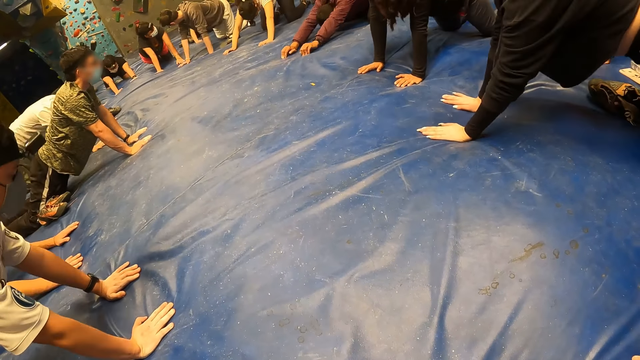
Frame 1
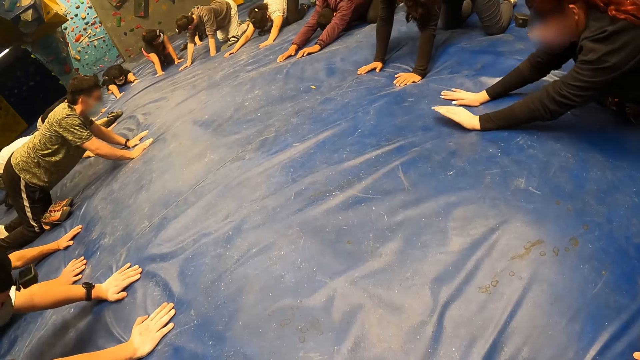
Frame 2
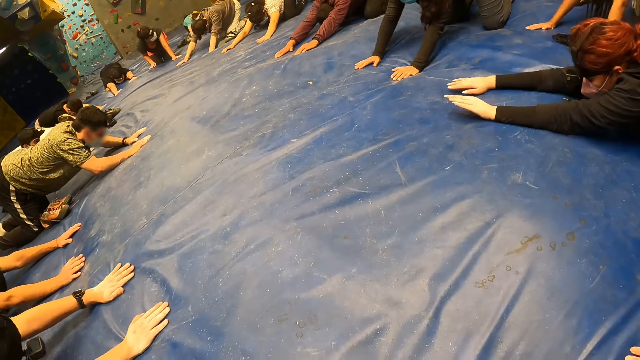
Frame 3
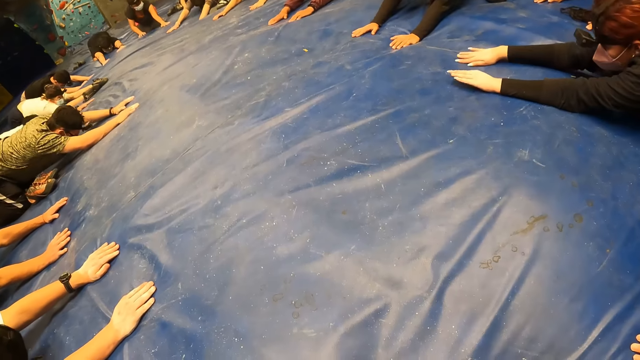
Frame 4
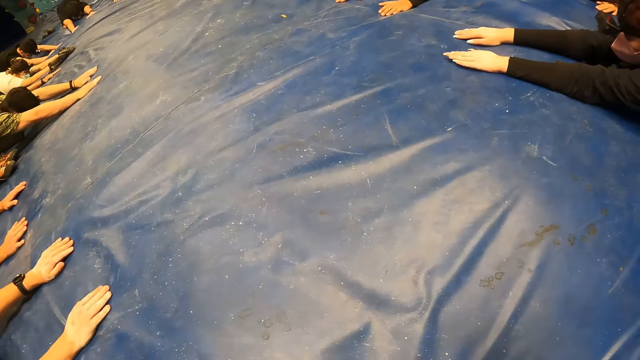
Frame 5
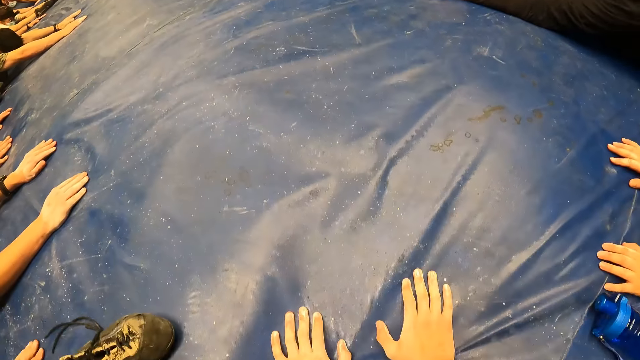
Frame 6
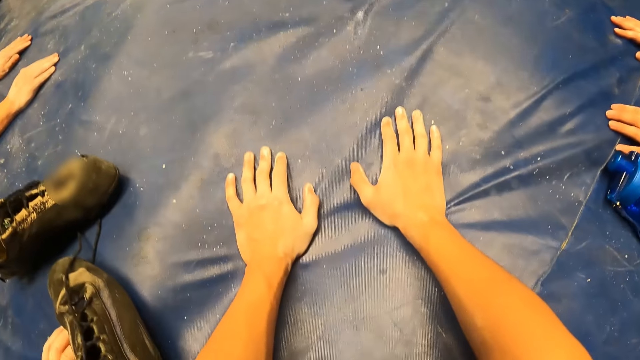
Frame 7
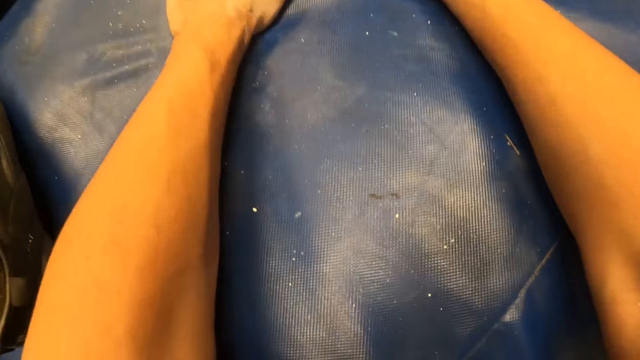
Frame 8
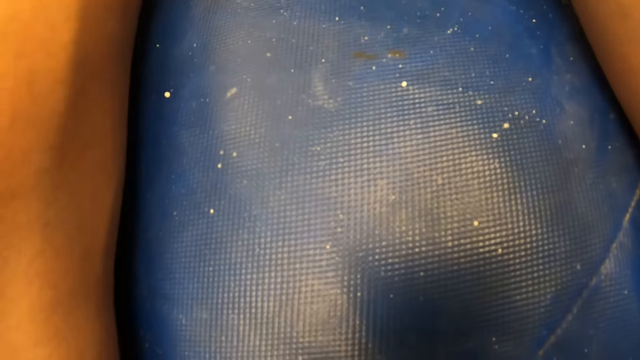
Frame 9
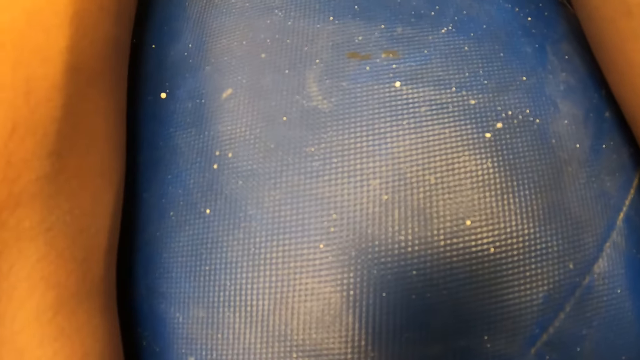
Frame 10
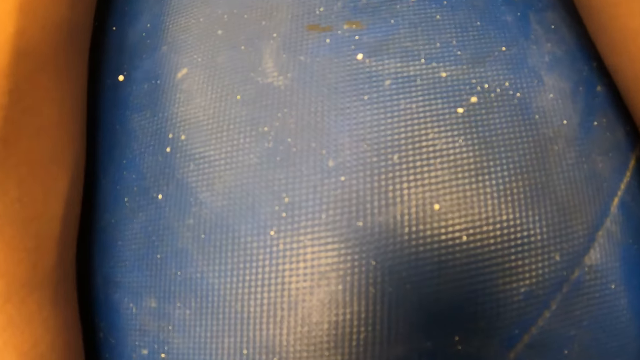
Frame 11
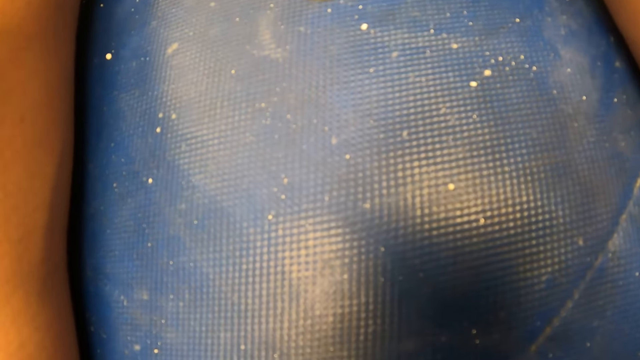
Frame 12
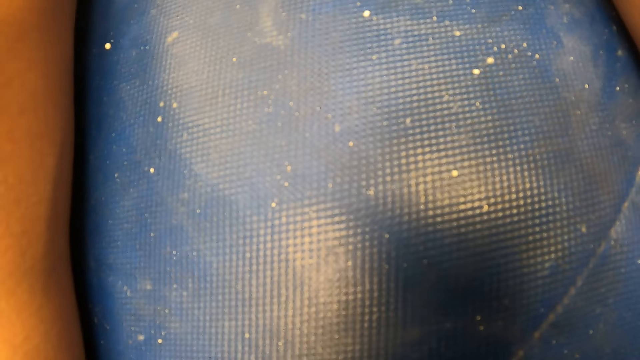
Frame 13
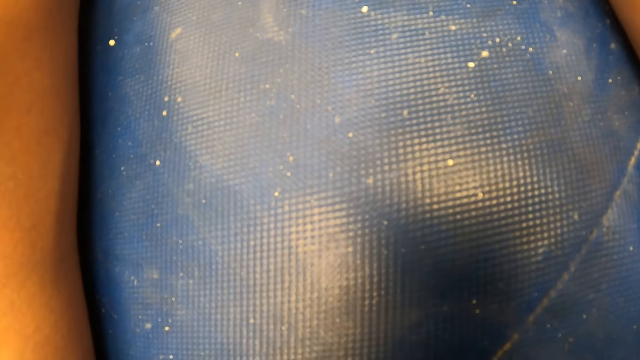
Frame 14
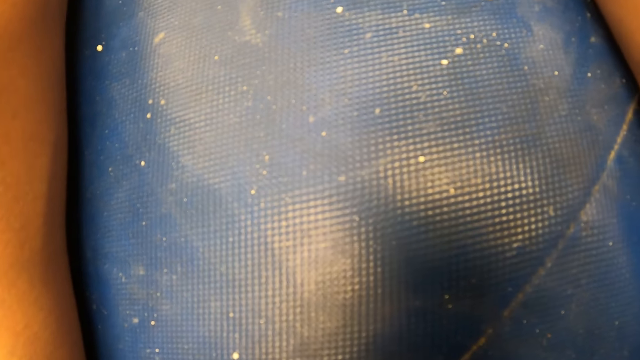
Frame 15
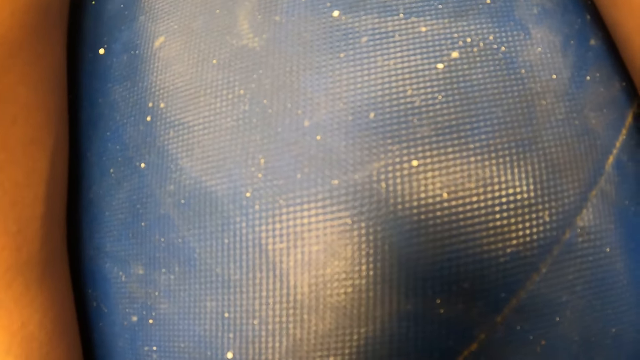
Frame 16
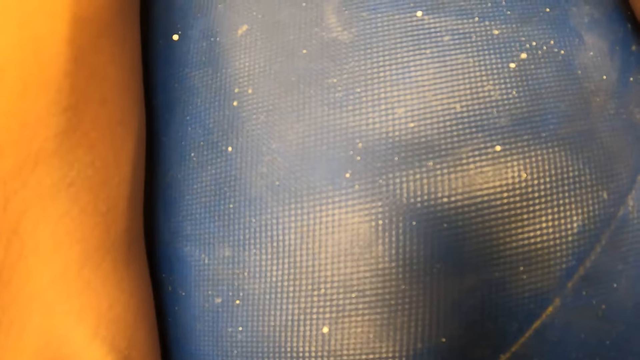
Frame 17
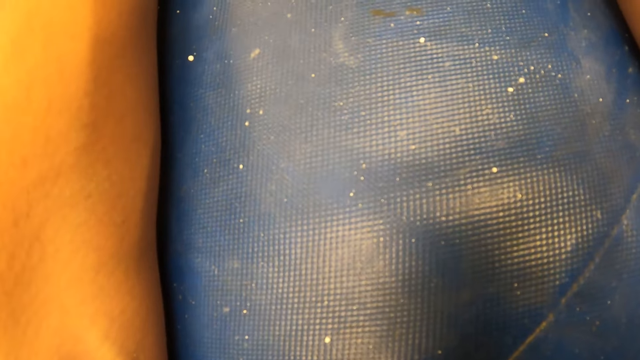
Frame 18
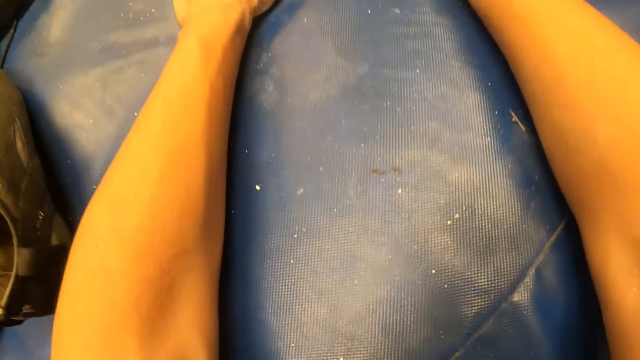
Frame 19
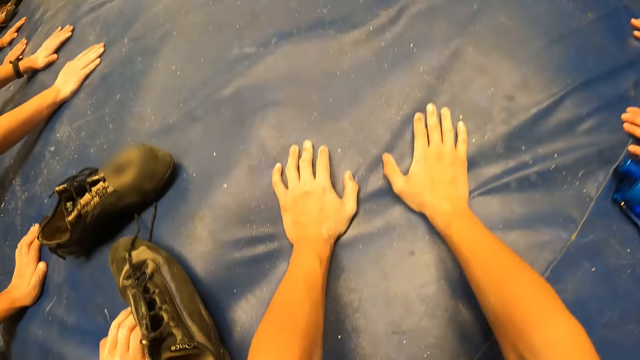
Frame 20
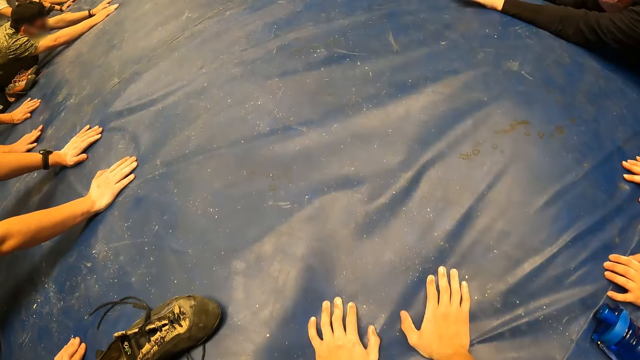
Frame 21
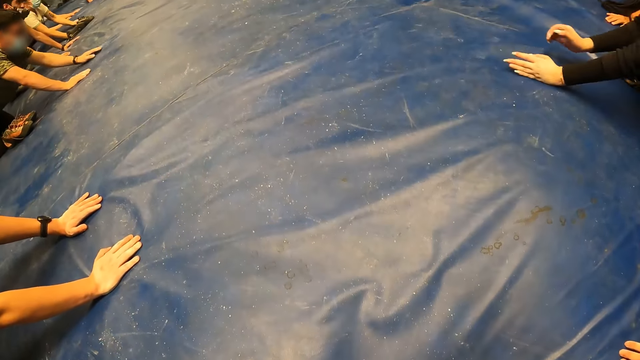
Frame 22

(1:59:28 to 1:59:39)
The camera wearer moves a bit.

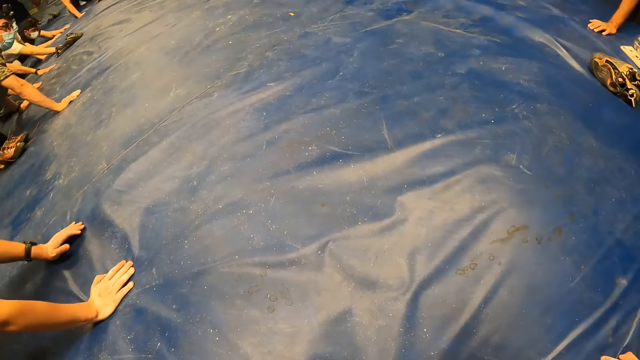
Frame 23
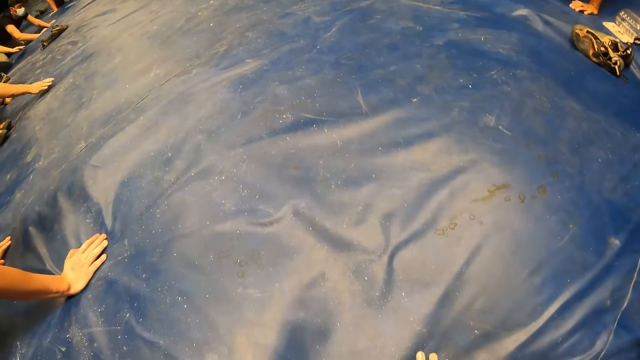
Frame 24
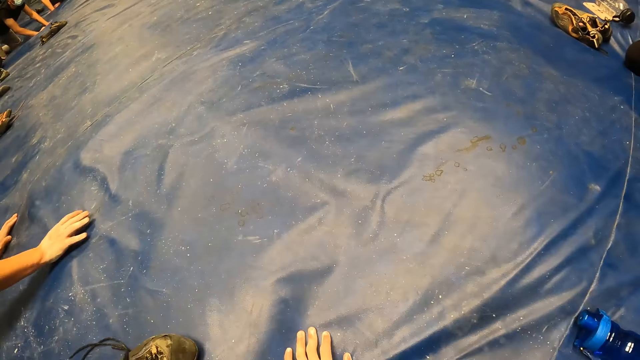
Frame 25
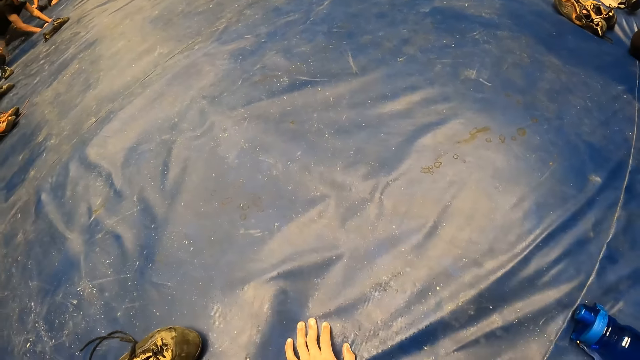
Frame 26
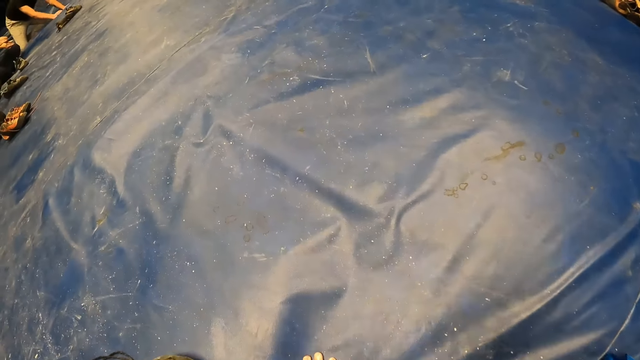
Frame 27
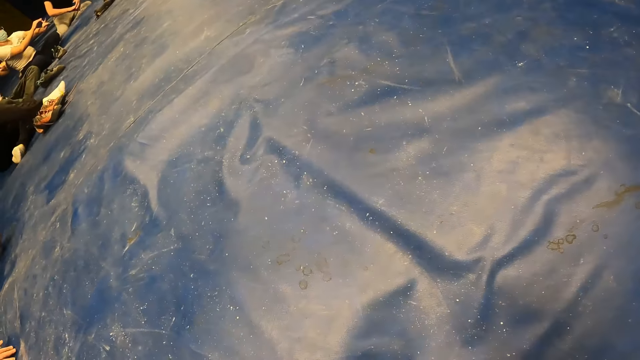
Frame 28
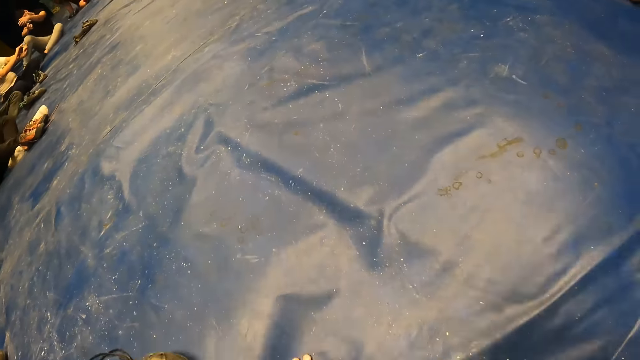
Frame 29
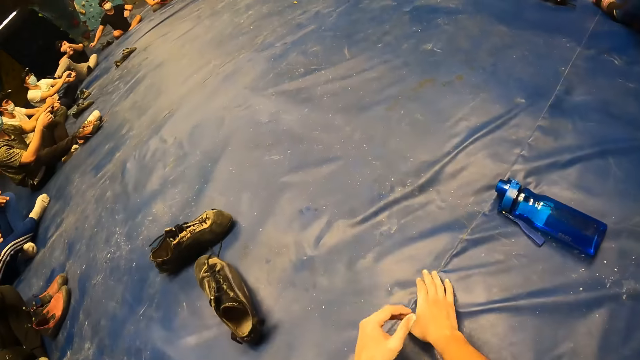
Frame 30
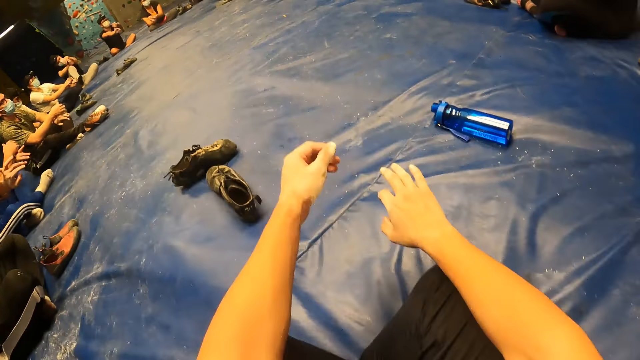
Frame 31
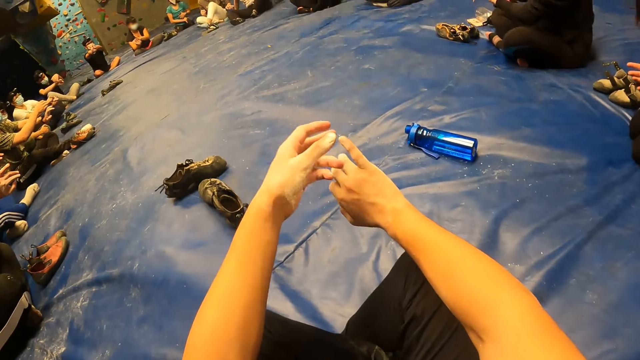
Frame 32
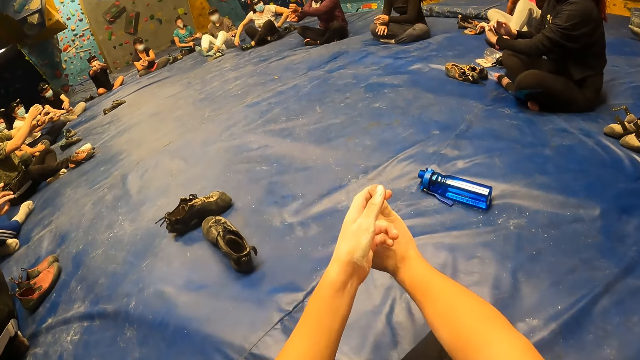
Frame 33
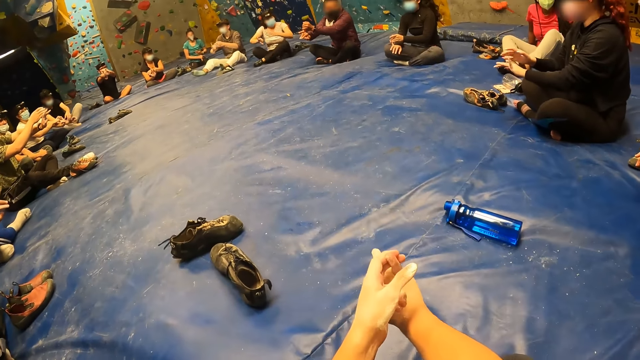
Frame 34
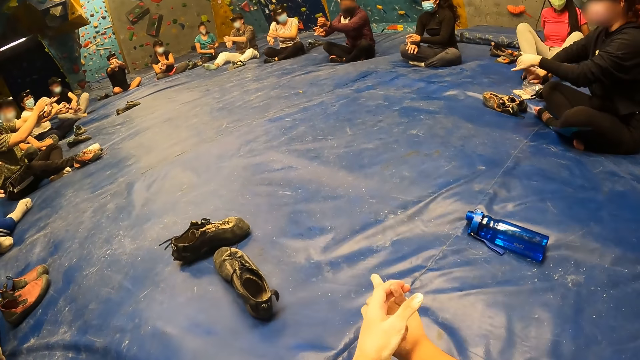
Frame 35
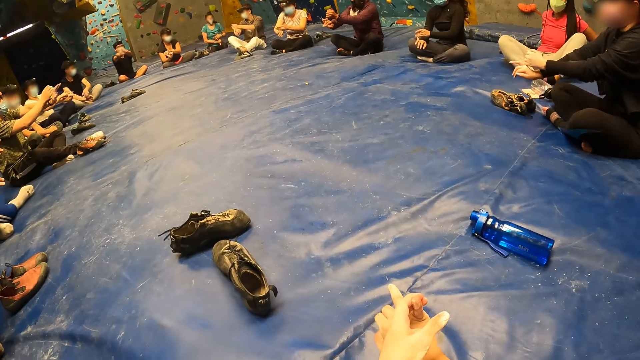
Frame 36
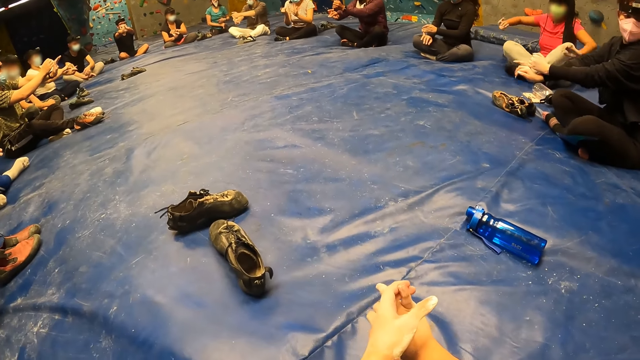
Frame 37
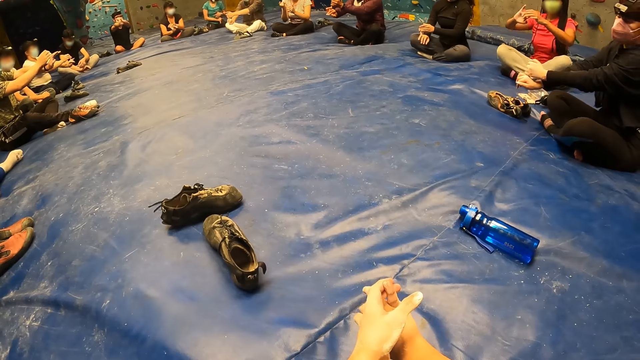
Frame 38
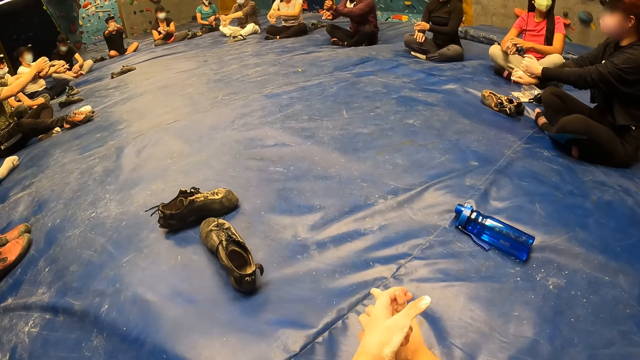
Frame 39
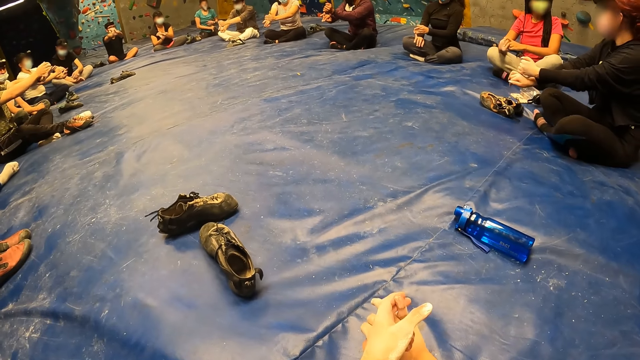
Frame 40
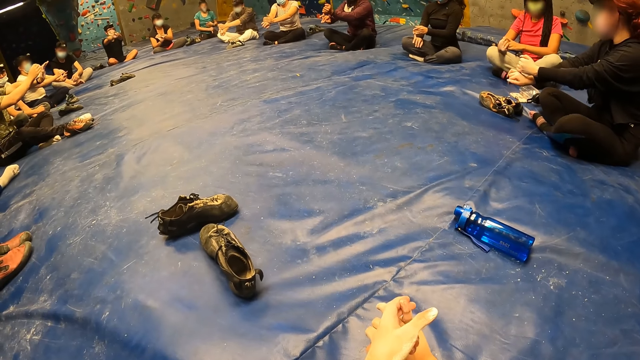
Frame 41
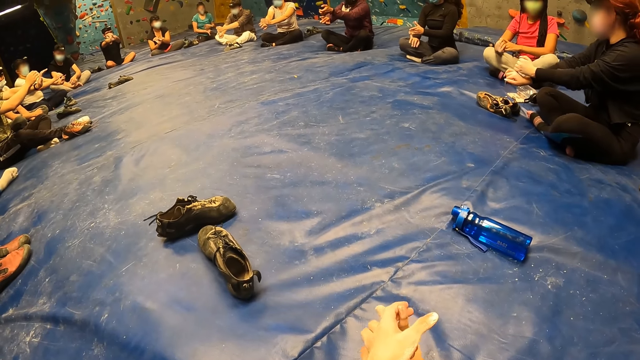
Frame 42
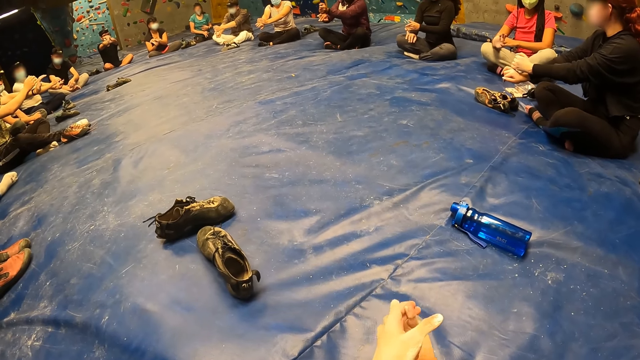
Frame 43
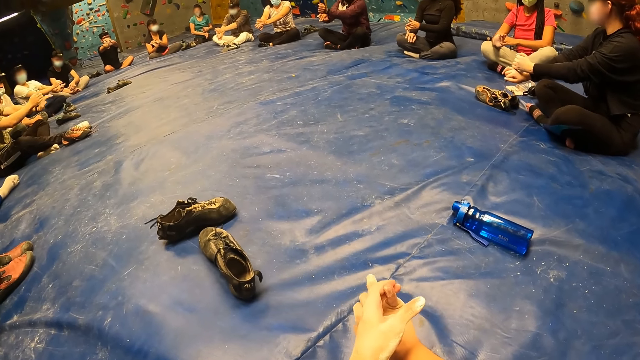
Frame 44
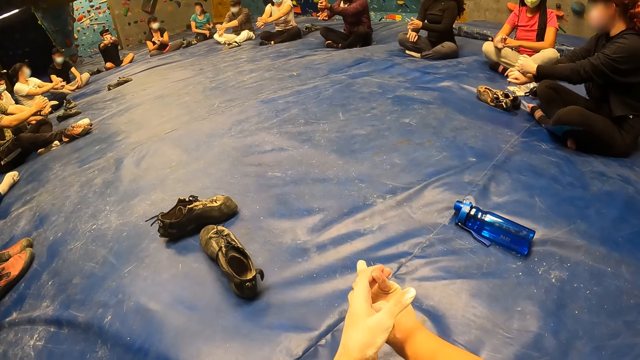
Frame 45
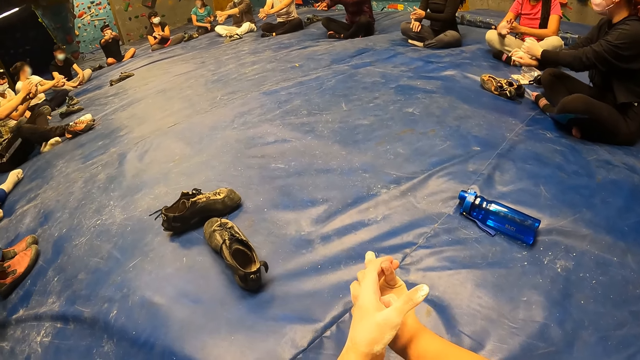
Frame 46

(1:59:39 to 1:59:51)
The camera wearer exercises with the group of people. They stretch their hands.
